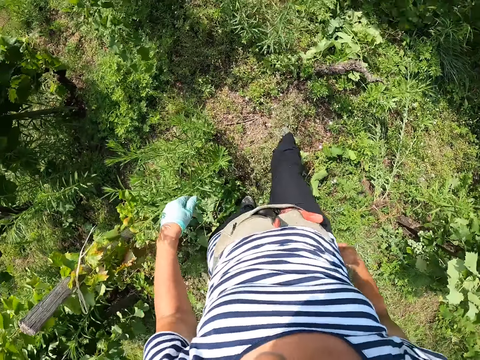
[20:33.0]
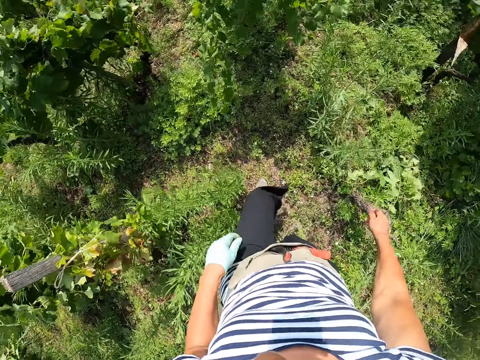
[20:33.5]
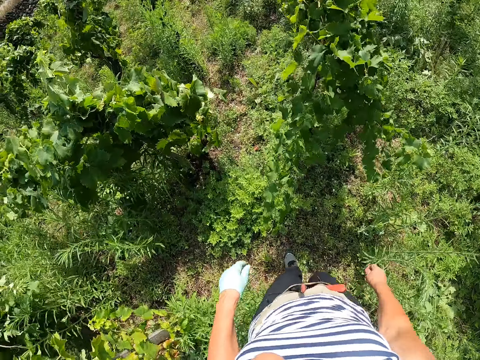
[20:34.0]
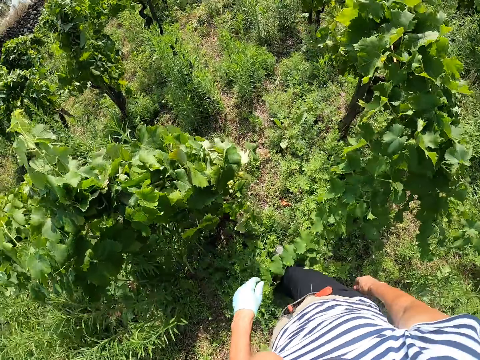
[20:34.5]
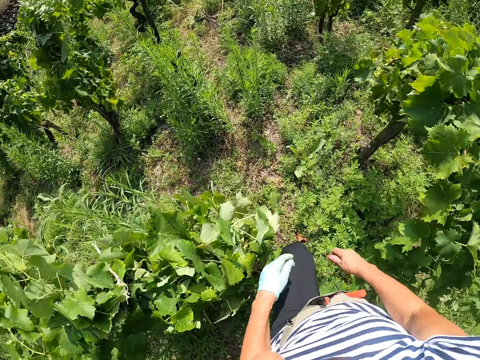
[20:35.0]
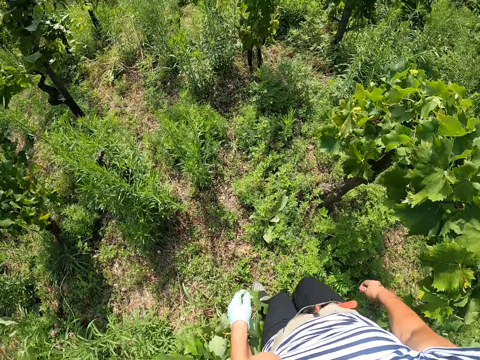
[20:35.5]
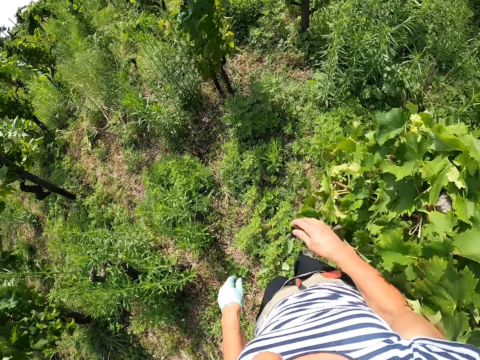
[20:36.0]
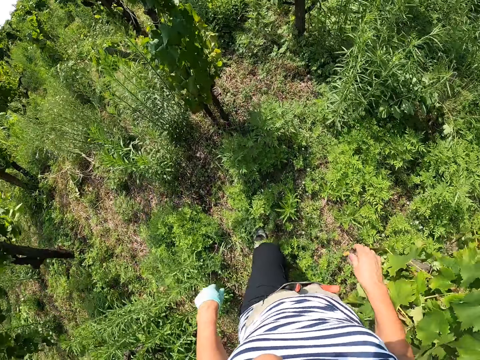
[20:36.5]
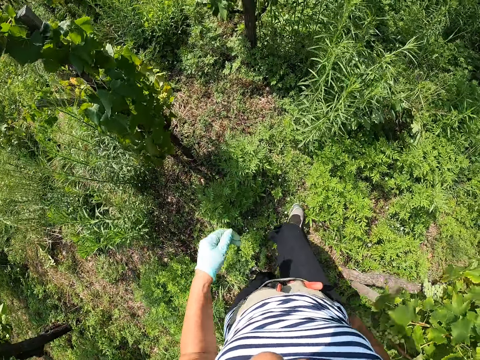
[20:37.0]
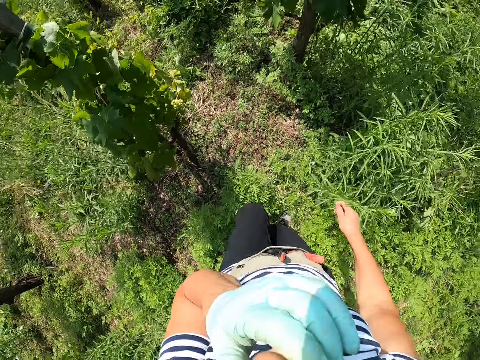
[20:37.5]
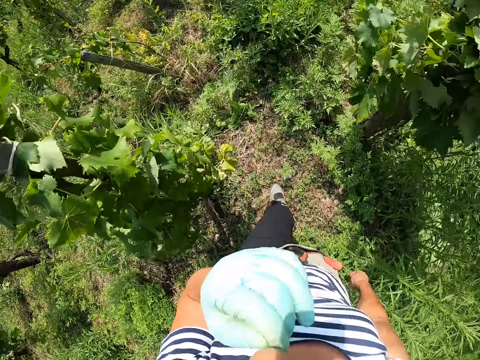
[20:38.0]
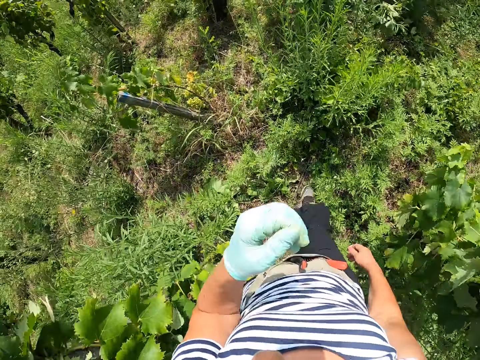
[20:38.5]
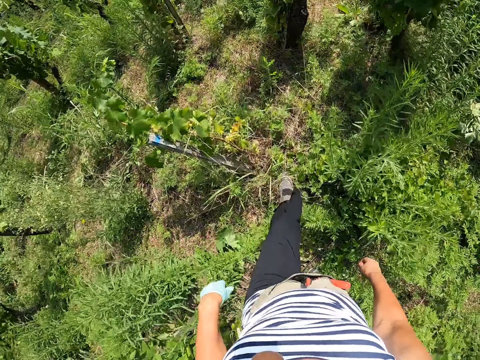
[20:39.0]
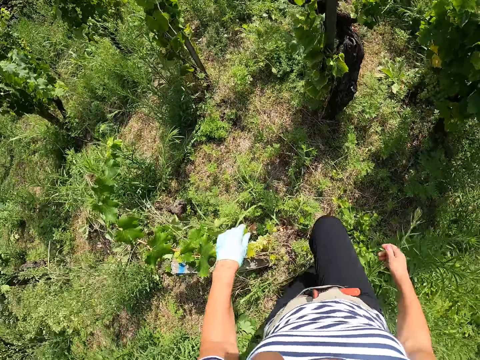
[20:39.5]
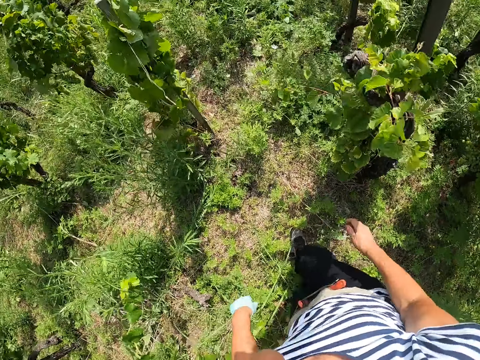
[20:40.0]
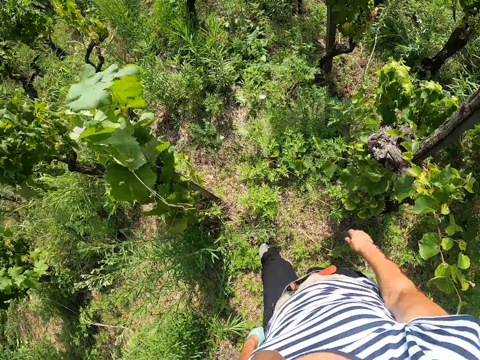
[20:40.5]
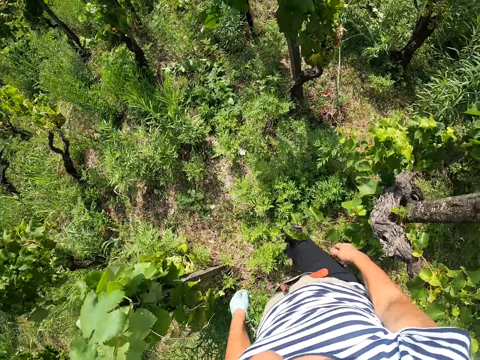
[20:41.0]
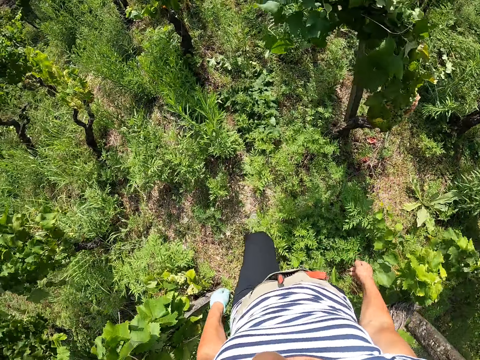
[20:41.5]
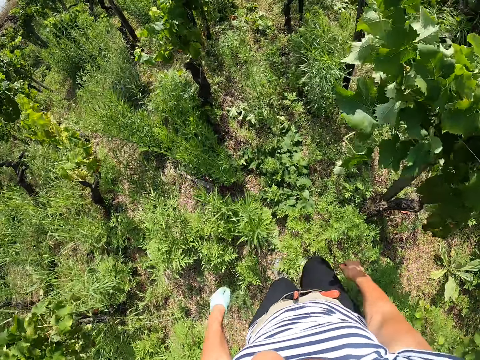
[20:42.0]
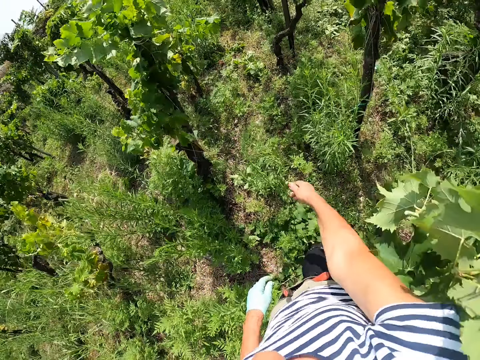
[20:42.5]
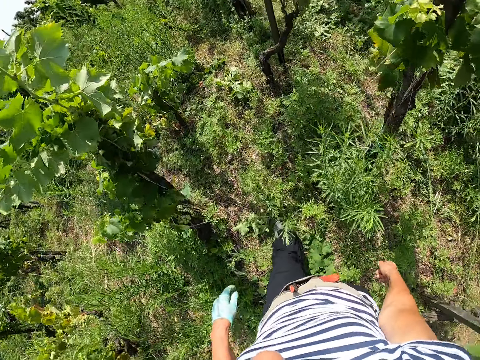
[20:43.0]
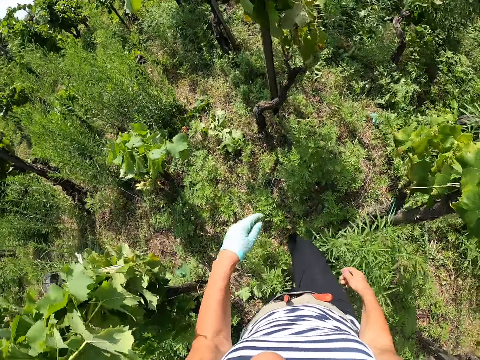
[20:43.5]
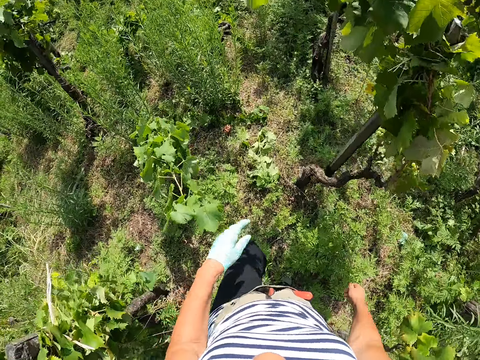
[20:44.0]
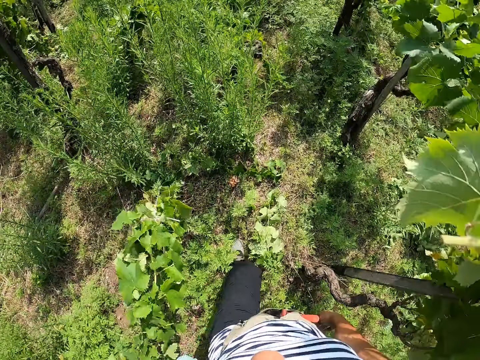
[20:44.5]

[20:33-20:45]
The camera wearer walks on the vegetable farmland. He touches the vegetable leaf. He touches his face. He walks on the vegetable farmland.

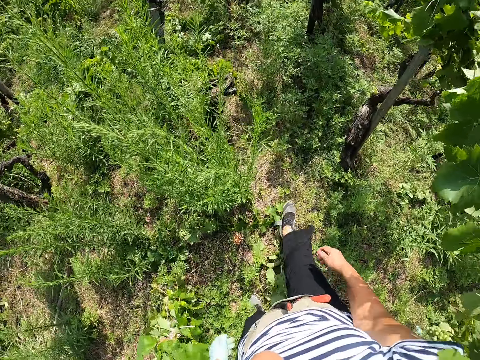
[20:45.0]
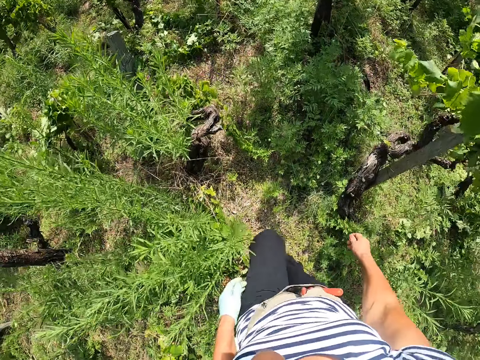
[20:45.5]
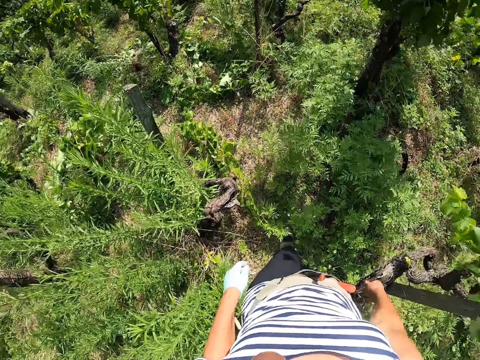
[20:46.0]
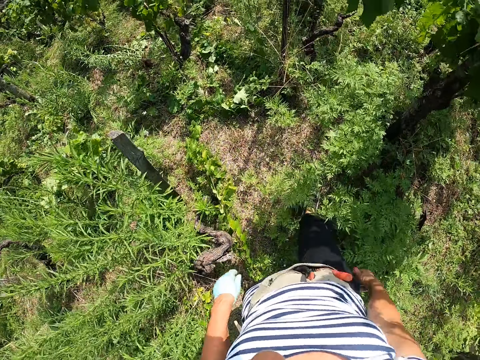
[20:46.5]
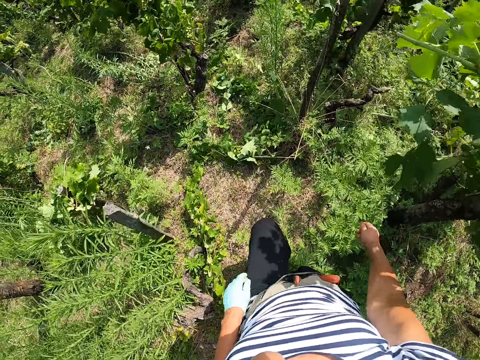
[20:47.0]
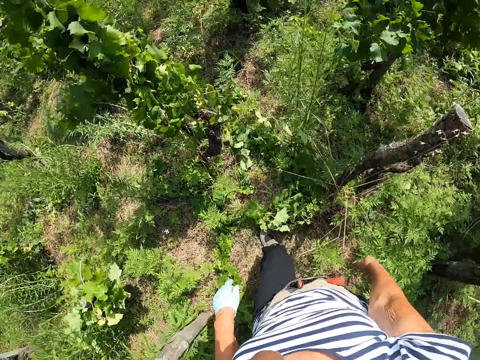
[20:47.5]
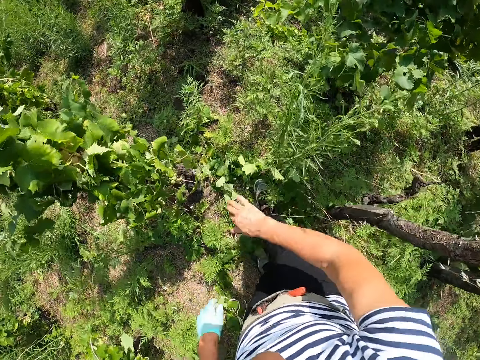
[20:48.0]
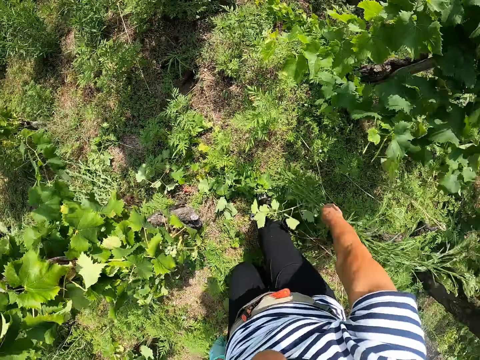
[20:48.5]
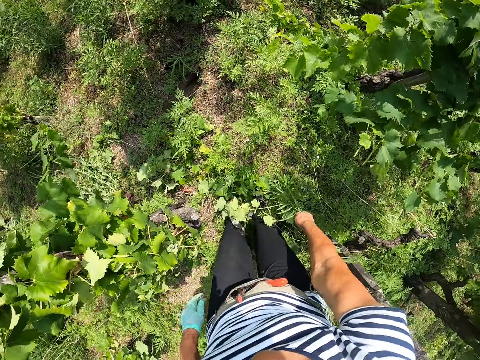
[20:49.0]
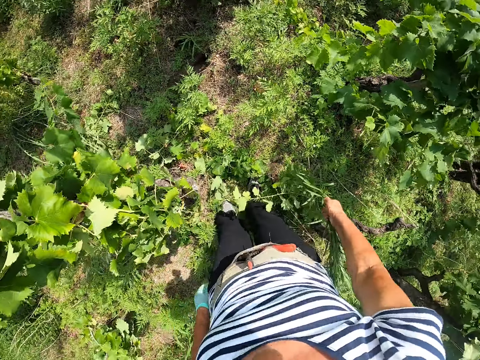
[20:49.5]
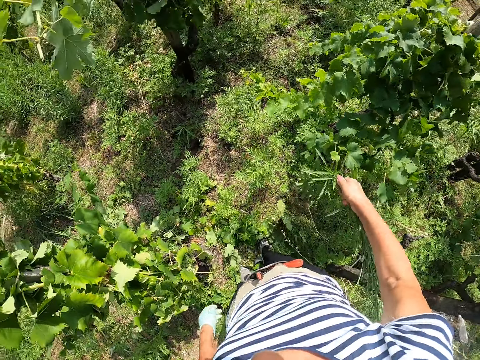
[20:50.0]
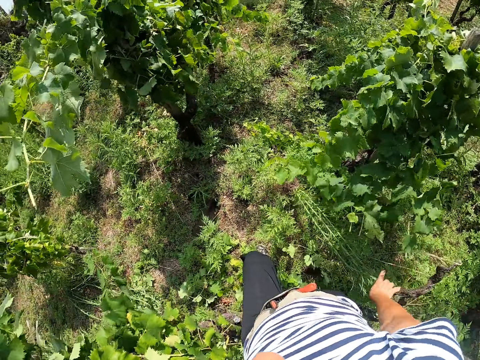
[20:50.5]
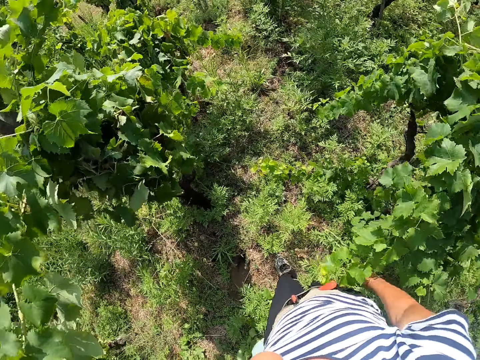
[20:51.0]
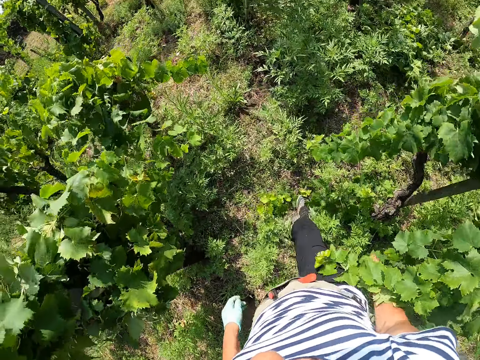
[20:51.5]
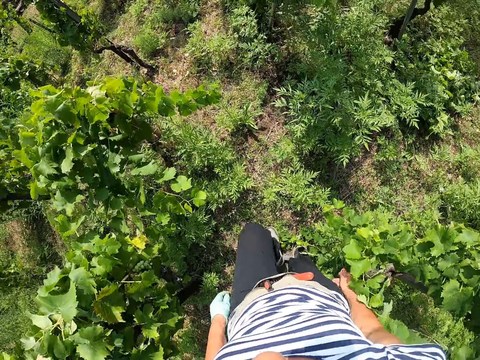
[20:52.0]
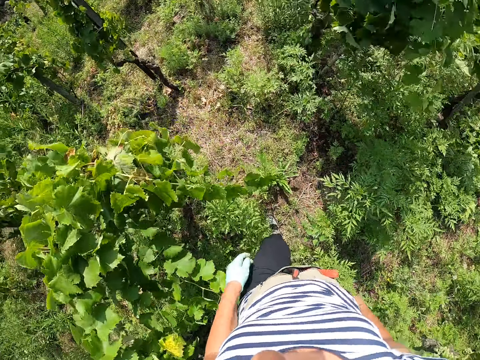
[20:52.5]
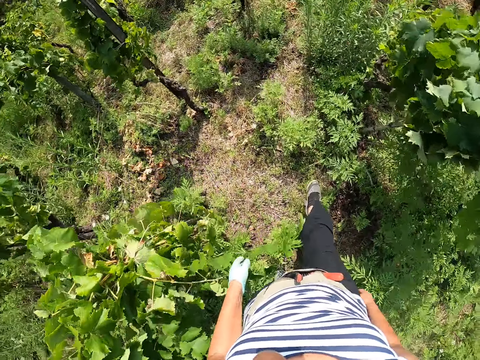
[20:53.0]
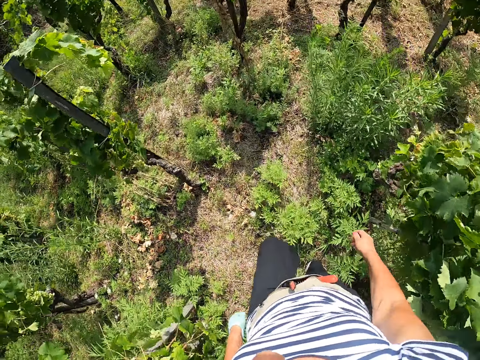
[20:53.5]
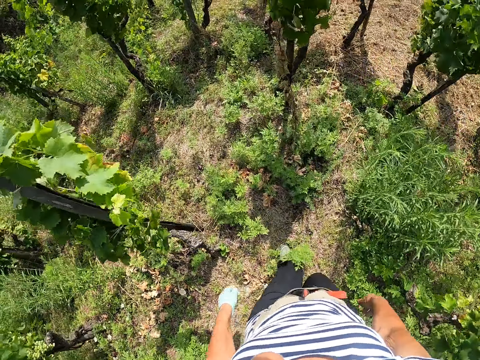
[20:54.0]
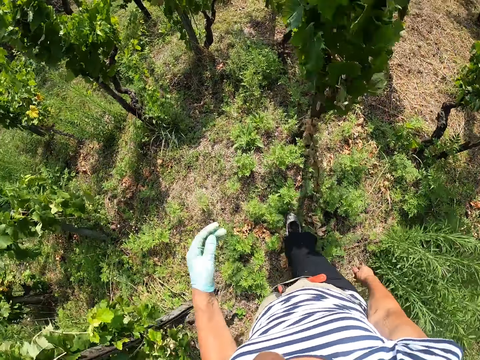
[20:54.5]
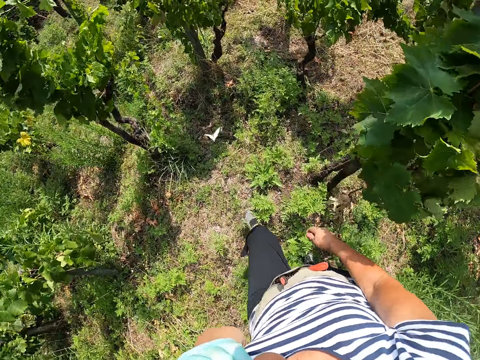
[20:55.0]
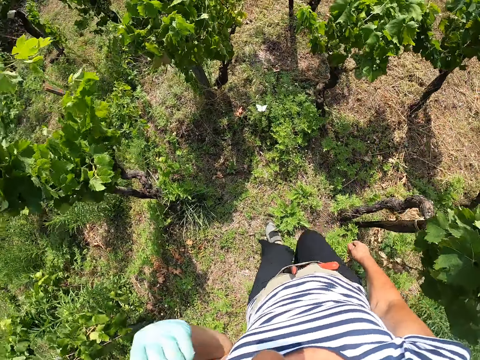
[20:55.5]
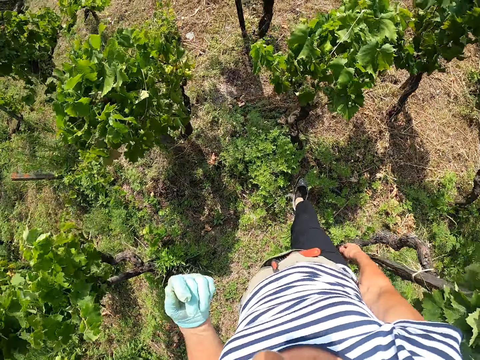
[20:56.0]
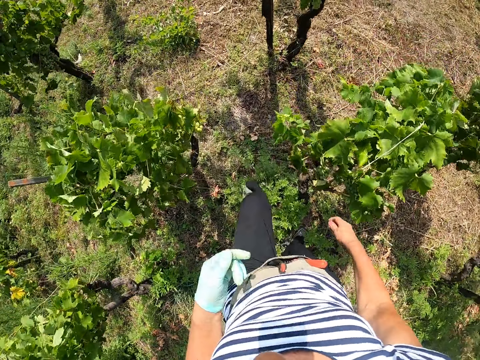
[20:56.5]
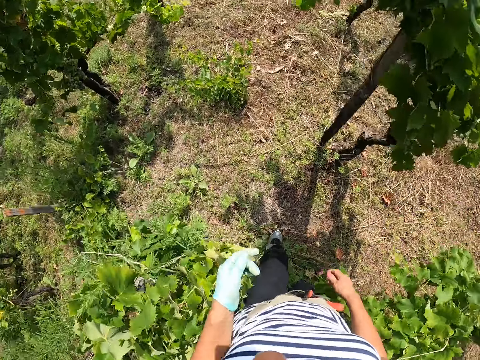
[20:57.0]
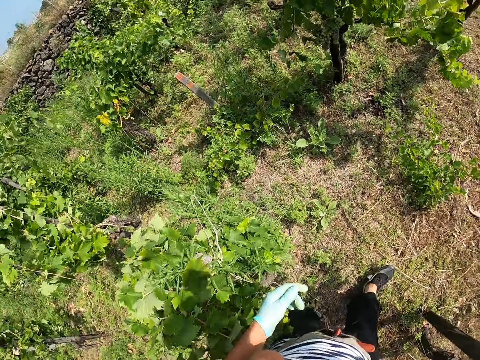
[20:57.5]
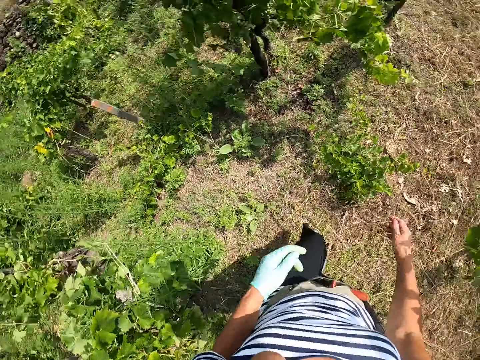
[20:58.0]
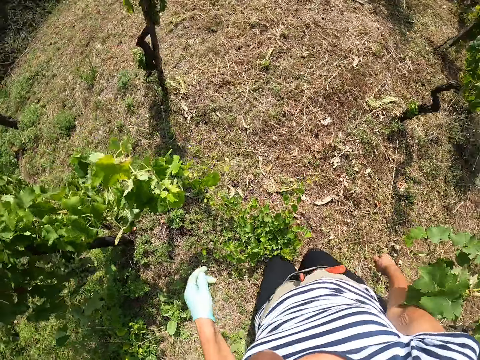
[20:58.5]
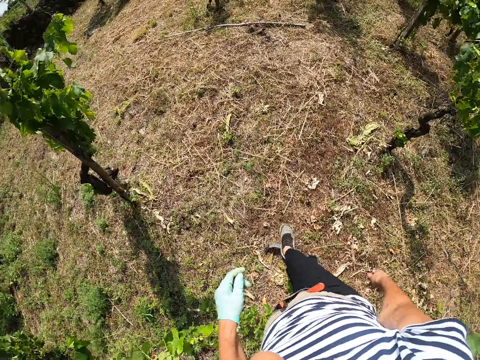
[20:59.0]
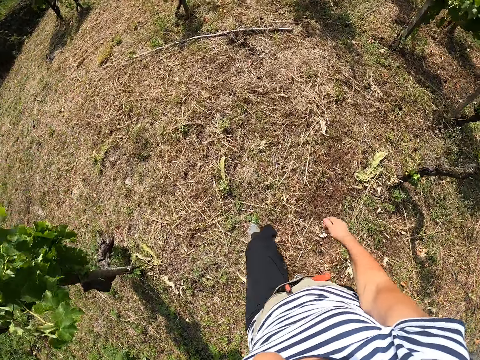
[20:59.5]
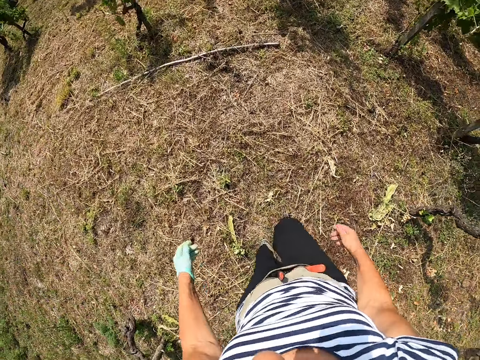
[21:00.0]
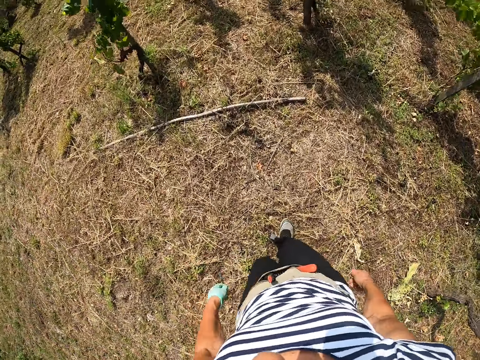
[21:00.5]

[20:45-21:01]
The camera wearer pulls out a grass from the soil. He drops the grass on the ground. He walks around the vegetable farmland. He touches a part of his face.
